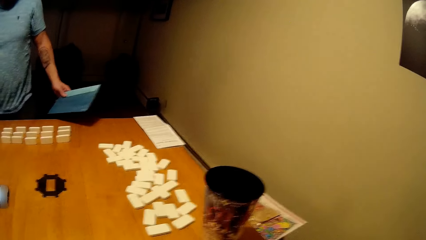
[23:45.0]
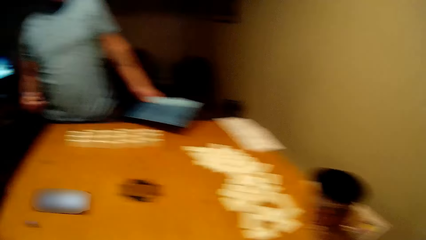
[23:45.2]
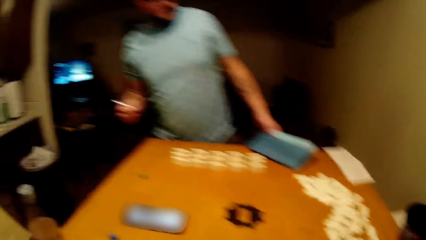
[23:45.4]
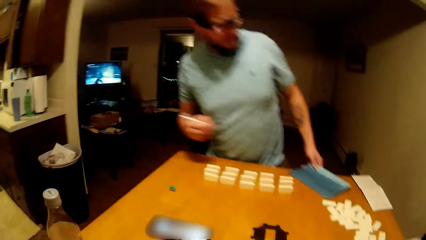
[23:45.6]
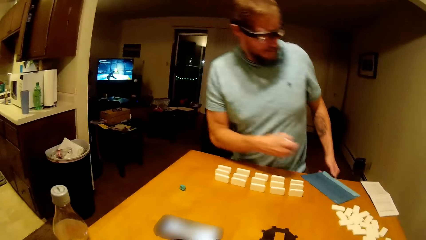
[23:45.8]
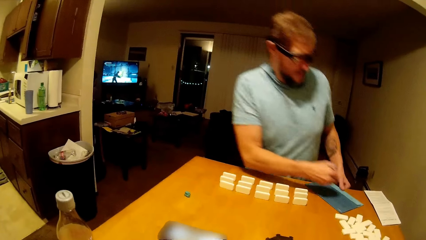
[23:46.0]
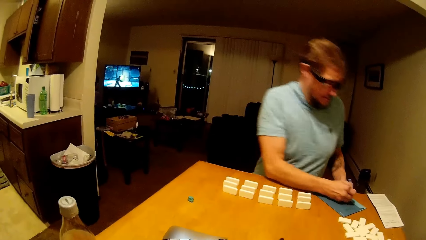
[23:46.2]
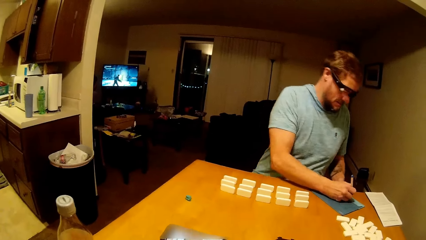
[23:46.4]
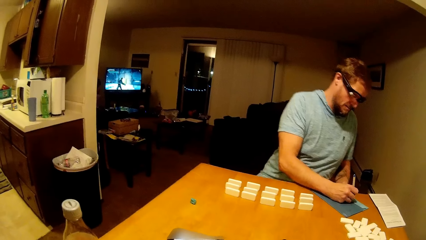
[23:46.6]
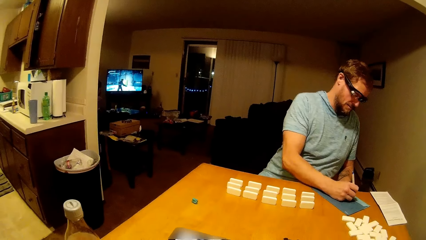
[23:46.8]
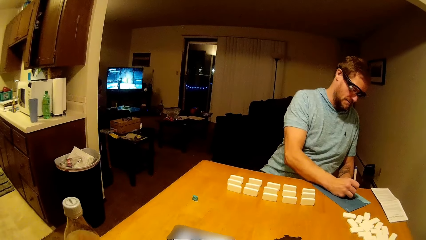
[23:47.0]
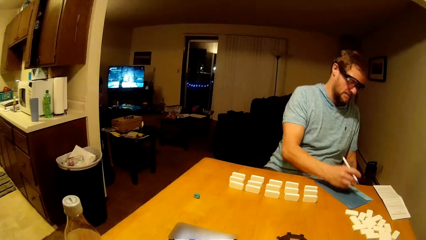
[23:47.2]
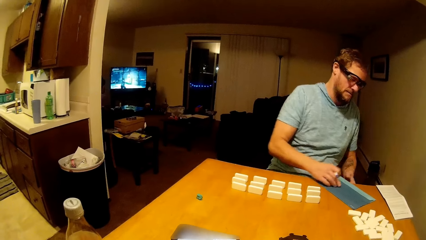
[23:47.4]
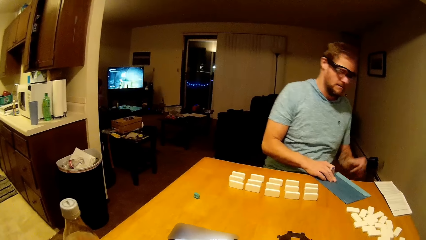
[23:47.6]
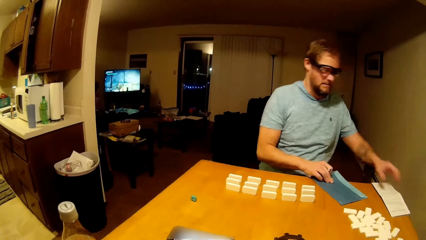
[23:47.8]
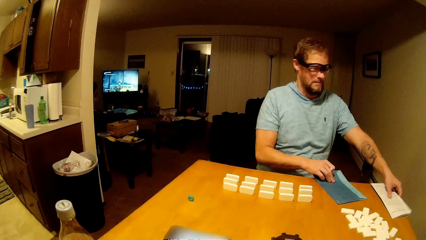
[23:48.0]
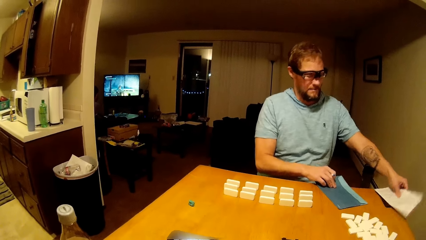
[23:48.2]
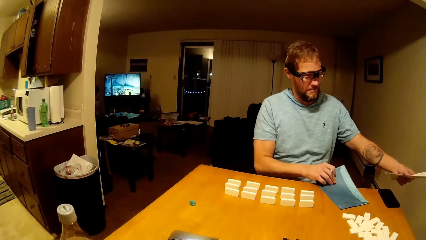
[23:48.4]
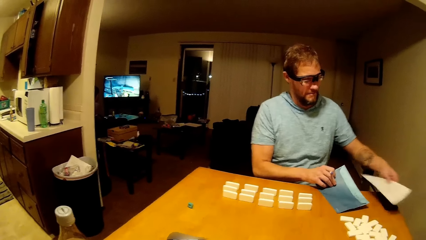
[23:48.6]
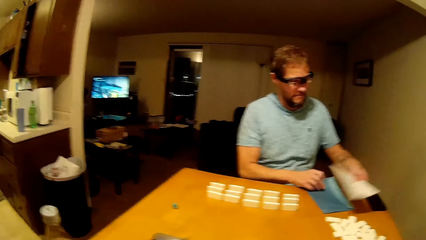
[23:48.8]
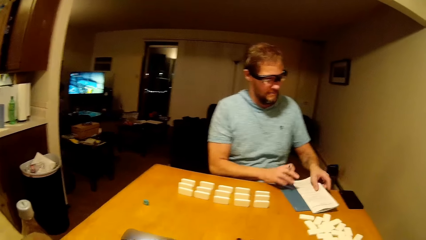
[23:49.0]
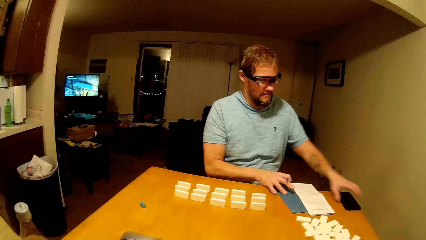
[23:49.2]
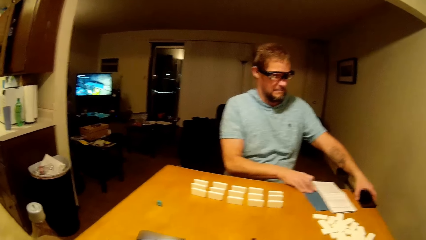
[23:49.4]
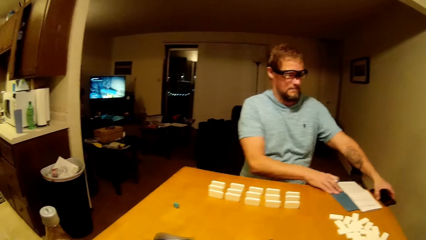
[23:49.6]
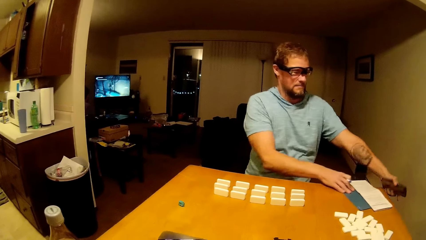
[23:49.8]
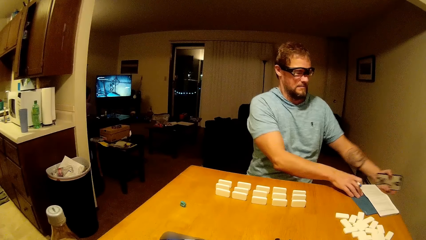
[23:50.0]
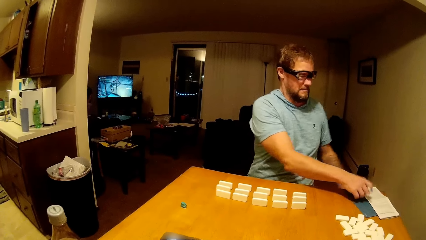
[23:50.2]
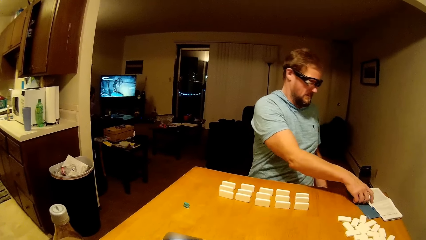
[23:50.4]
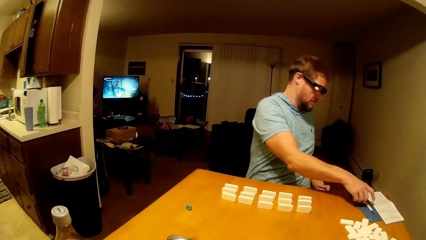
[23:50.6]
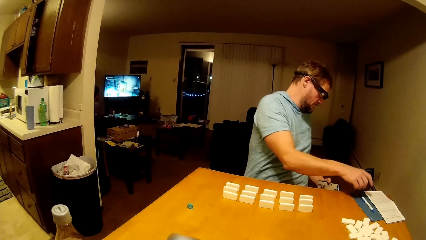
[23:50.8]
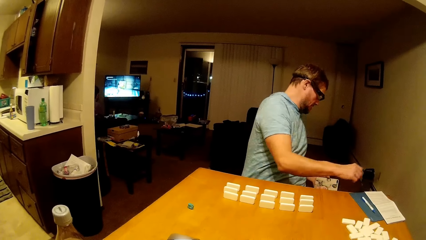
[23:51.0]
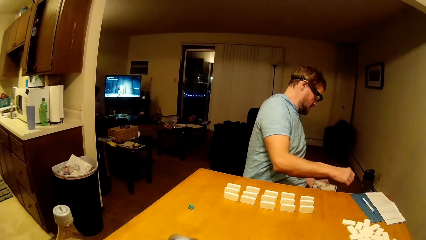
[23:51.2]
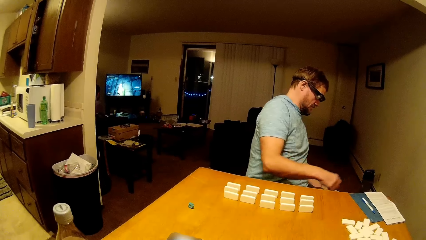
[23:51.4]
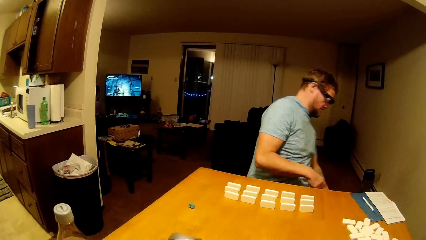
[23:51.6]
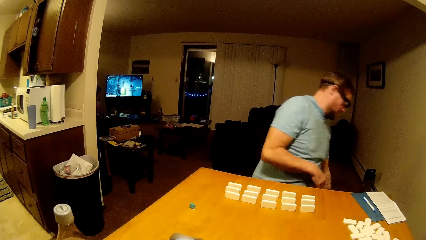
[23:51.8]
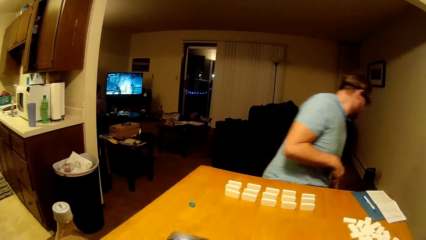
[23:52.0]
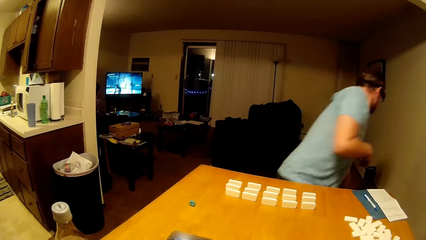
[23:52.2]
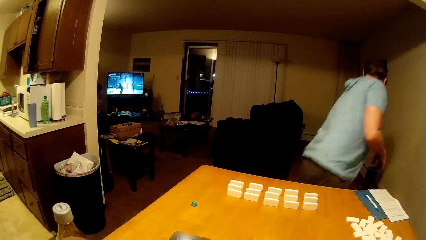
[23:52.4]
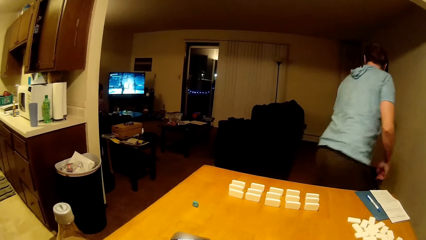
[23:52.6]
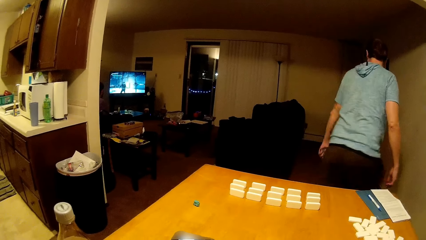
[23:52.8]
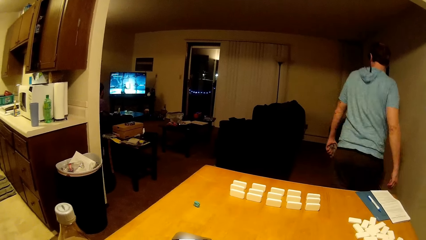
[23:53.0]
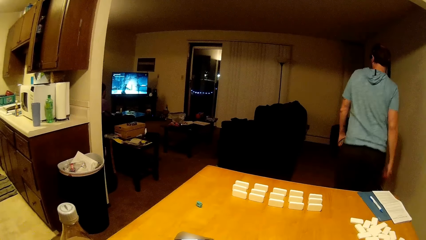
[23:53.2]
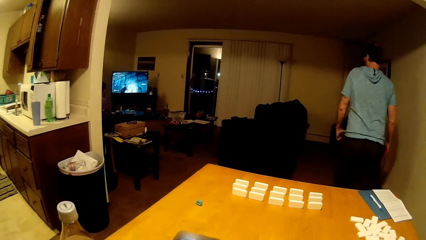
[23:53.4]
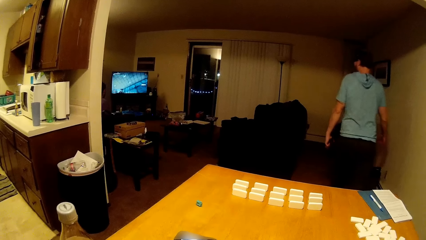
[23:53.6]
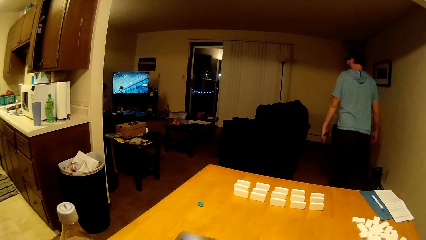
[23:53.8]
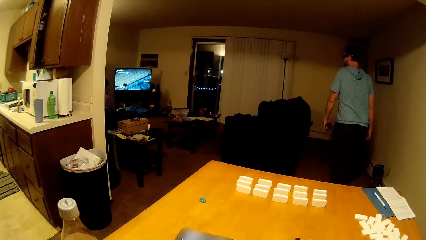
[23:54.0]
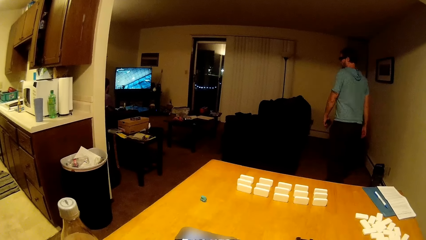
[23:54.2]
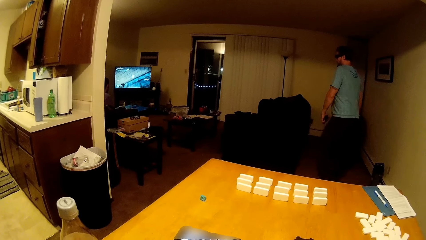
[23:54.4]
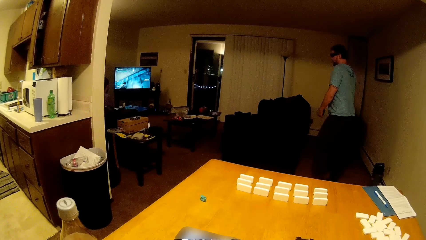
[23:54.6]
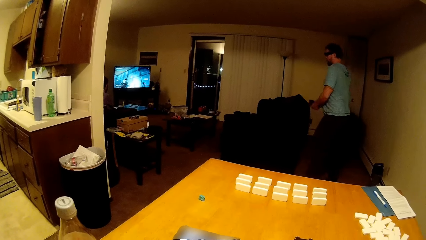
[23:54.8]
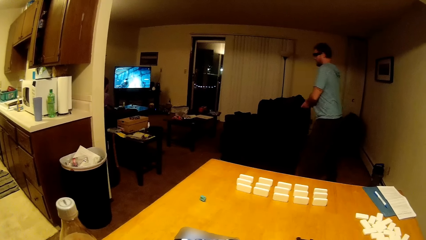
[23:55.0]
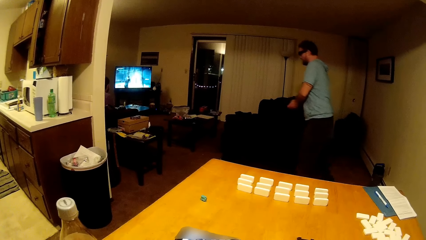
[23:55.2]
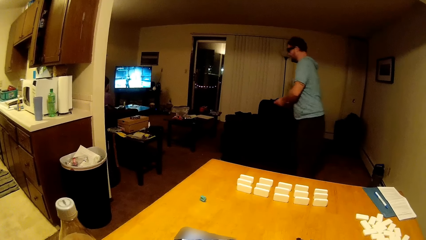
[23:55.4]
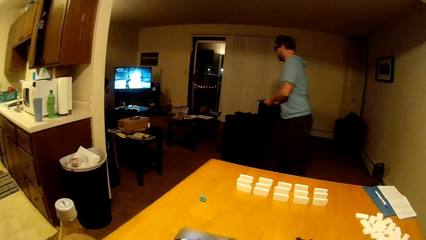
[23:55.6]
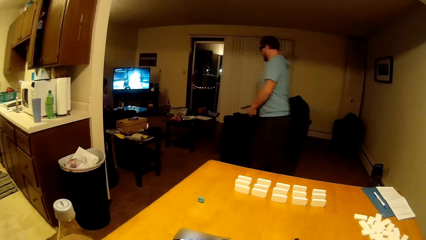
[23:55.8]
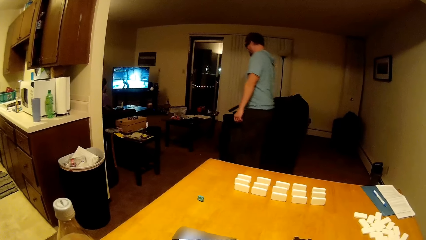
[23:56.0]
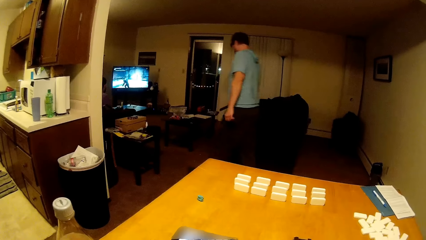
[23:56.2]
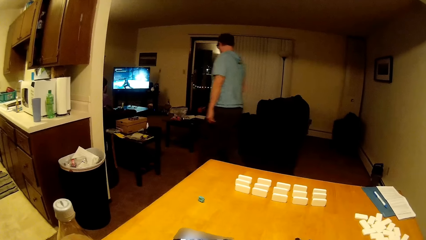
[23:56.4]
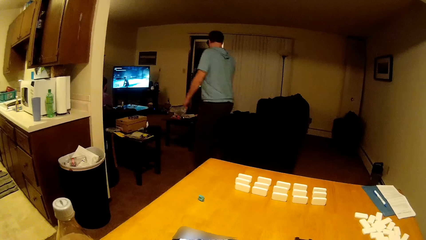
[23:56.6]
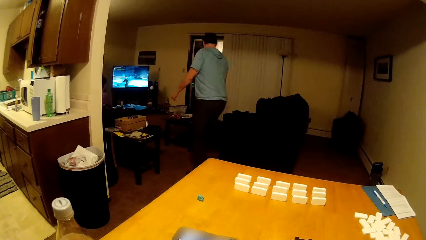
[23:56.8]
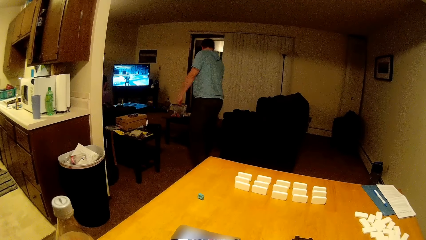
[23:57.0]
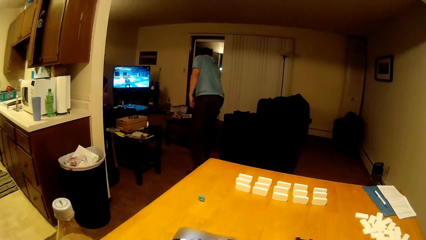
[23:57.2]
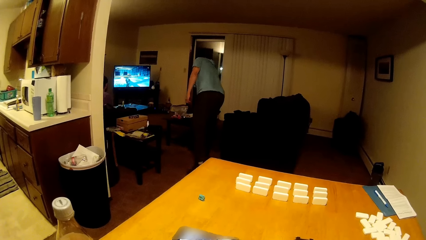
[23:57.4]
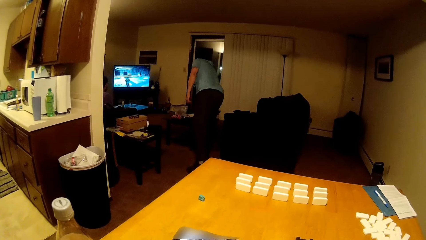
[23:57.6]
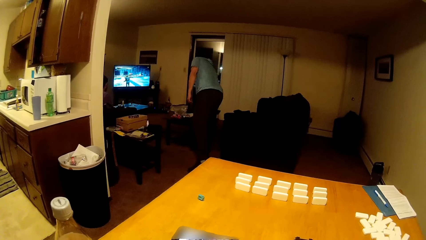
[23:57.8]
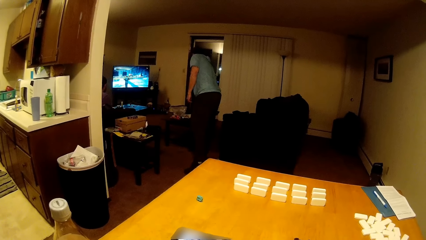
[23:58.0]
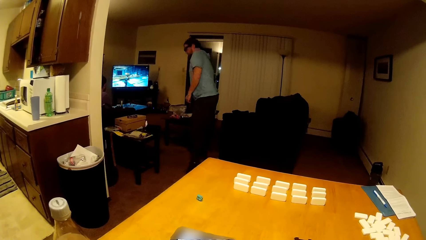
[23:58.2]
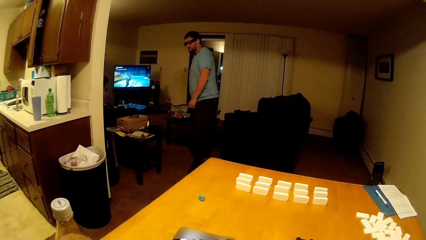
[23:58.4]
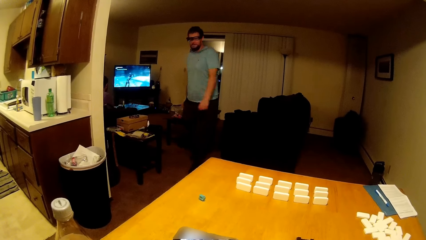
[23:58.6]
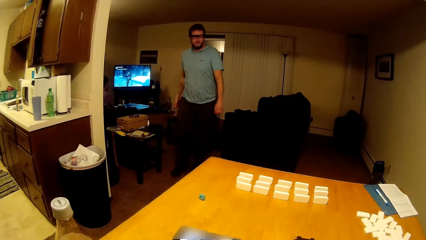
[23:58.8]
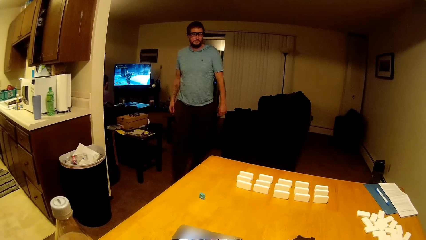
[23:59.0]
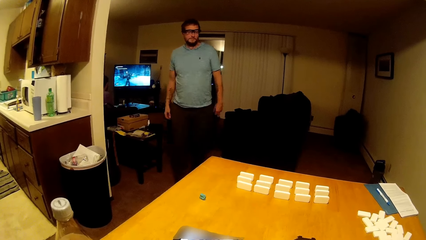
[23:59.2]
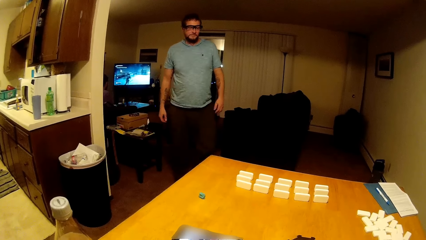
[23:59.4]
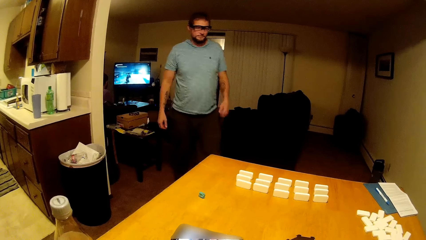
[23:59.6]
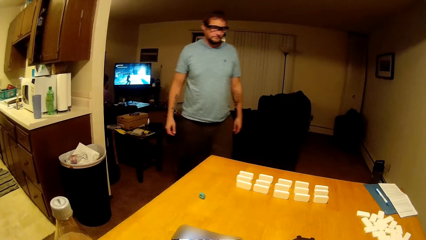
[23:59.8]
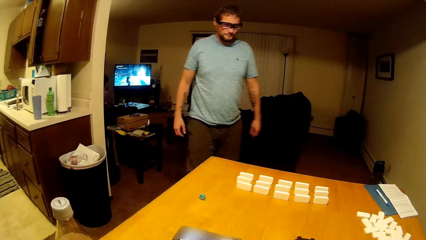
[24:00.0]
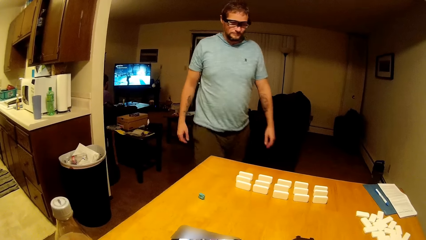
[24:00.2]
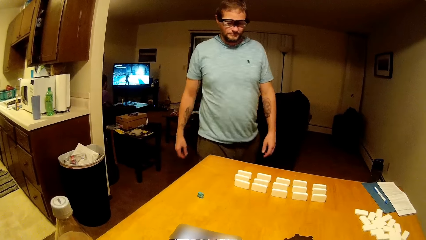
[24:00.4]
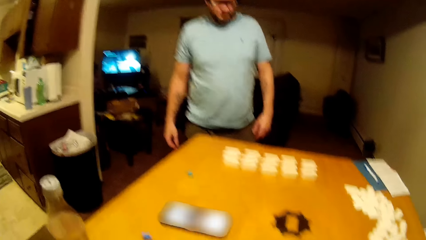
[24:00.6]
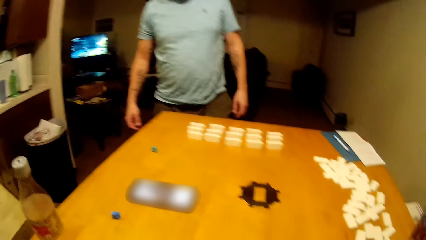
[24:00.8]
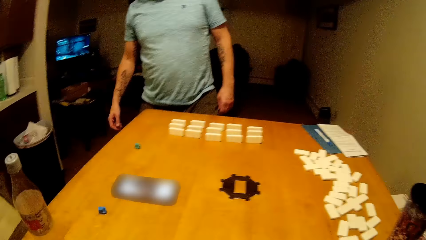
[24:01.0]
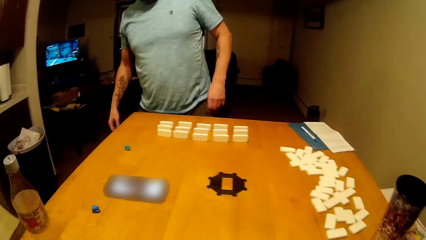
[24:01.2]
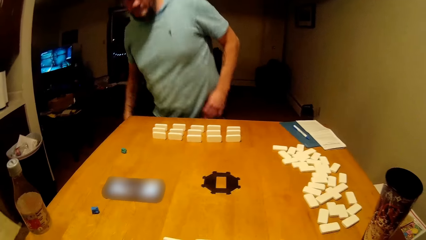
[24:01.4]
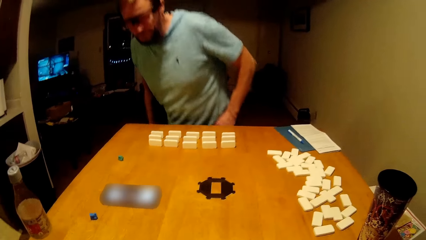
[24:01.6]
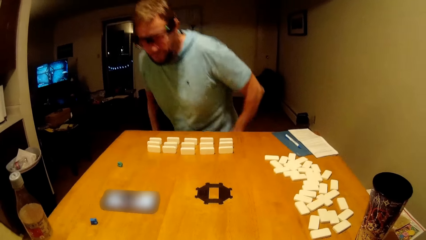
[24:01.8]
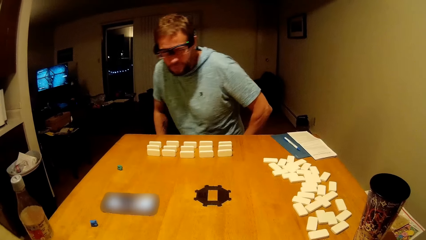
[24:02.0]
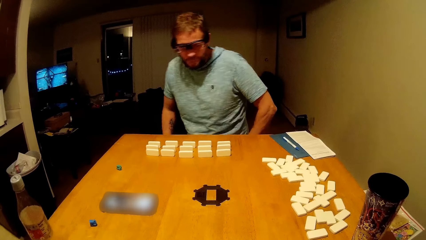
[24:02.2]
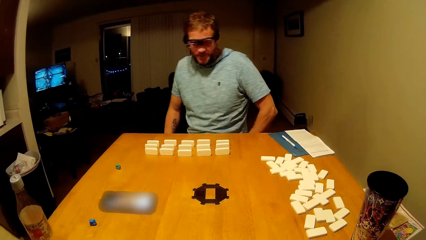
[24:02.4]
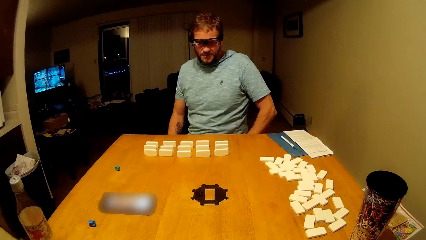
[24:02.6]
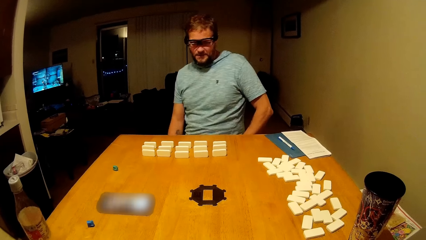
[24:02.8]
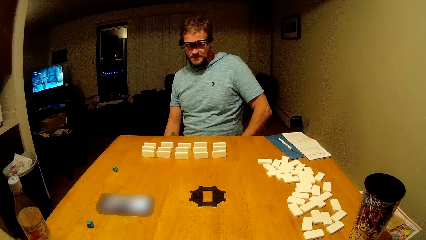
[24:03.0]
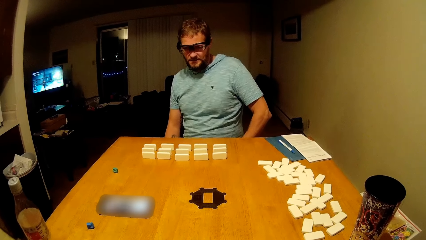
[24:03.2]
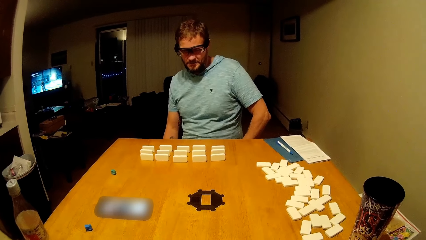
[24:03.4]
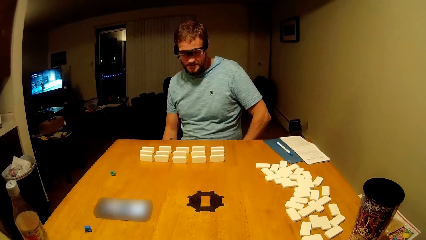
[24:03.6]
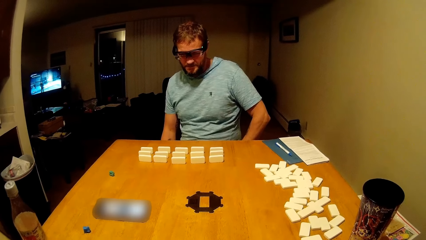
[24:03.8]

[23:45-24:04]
A man sits down, puts down the paper, and writes on the paper. The man picks up the papers and puts down the papers. He picks up a phone from the table and moves the papers. He stands up and moves around. He places the phone on the table and moves around. He sits on the stool.
